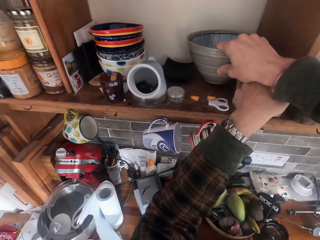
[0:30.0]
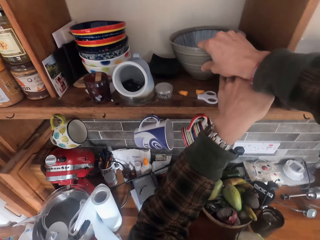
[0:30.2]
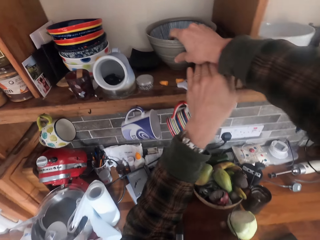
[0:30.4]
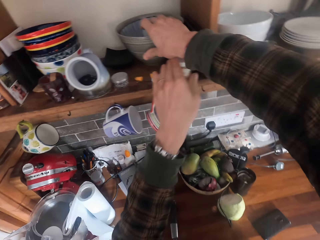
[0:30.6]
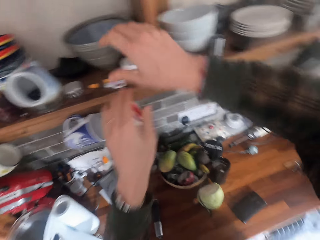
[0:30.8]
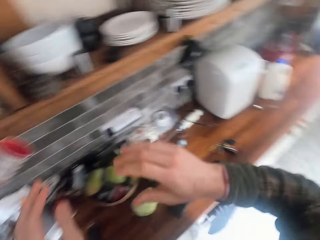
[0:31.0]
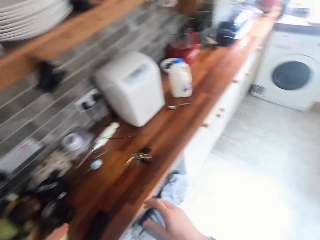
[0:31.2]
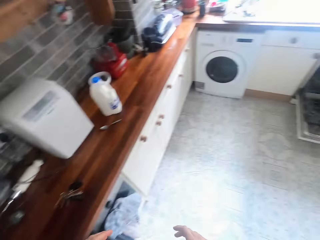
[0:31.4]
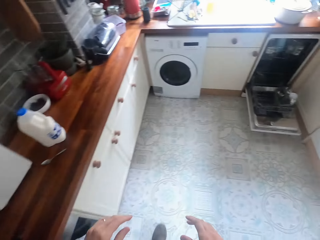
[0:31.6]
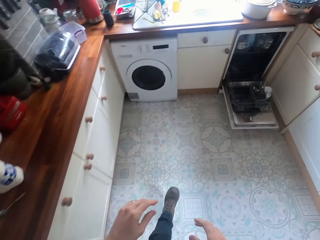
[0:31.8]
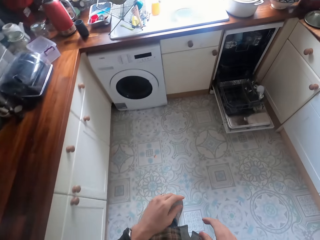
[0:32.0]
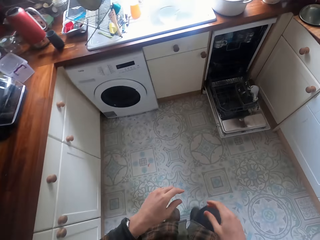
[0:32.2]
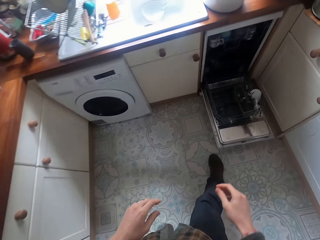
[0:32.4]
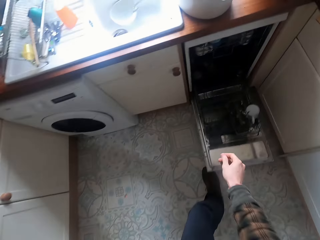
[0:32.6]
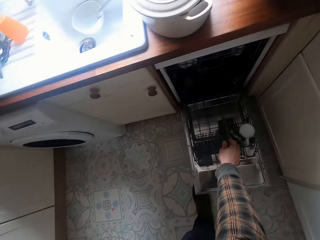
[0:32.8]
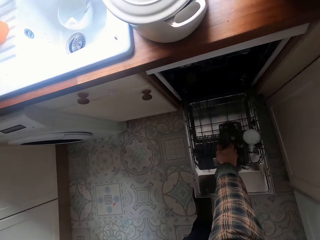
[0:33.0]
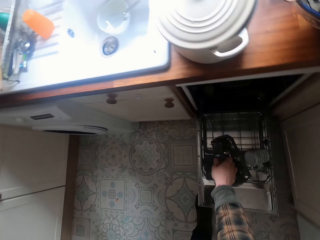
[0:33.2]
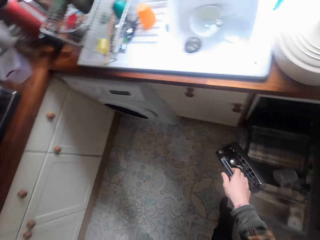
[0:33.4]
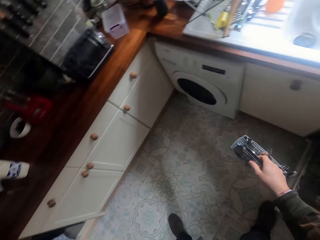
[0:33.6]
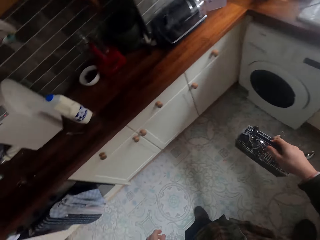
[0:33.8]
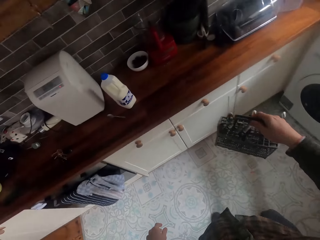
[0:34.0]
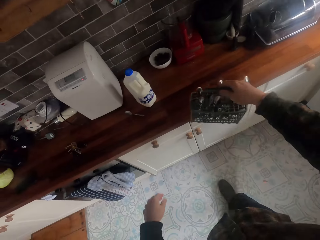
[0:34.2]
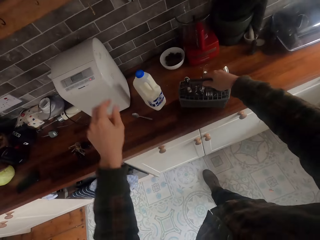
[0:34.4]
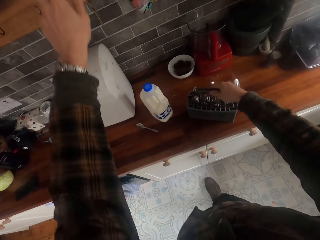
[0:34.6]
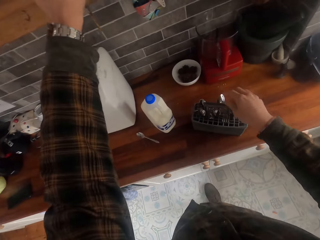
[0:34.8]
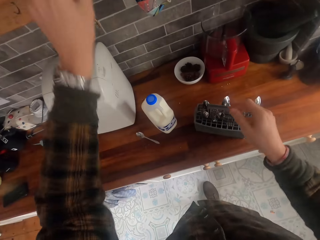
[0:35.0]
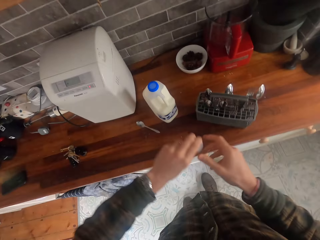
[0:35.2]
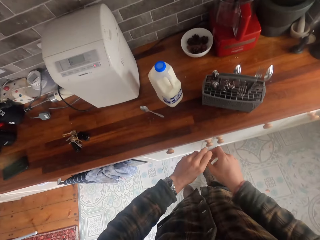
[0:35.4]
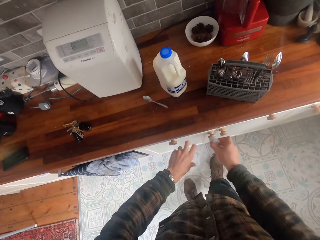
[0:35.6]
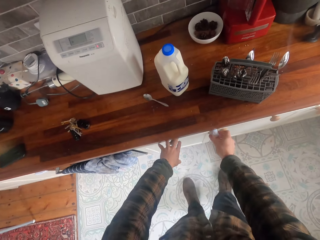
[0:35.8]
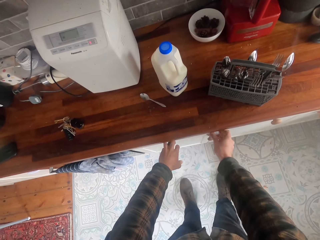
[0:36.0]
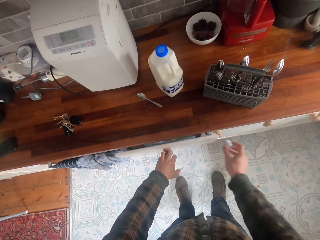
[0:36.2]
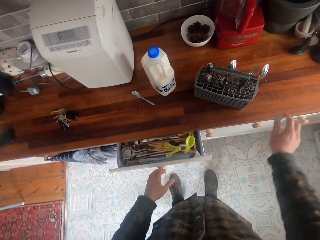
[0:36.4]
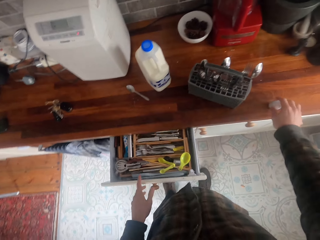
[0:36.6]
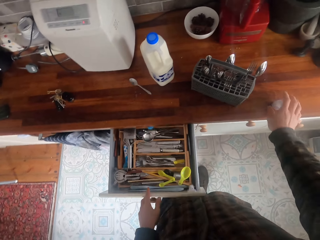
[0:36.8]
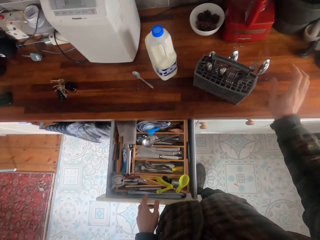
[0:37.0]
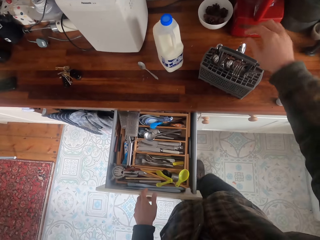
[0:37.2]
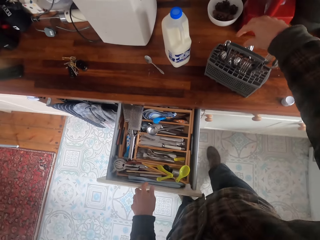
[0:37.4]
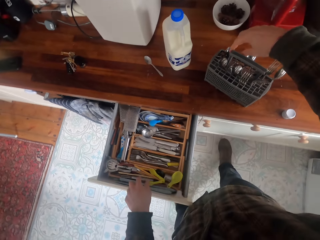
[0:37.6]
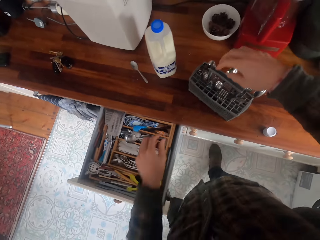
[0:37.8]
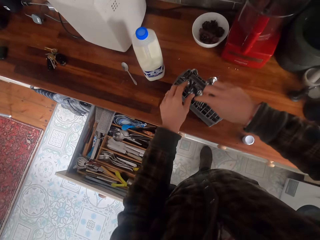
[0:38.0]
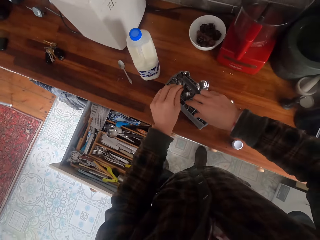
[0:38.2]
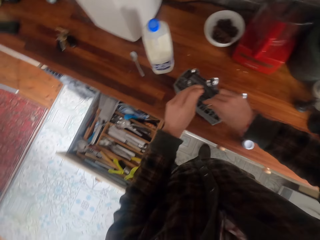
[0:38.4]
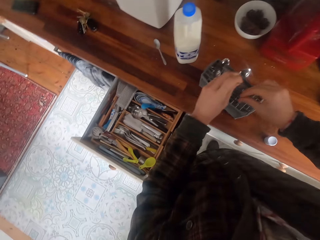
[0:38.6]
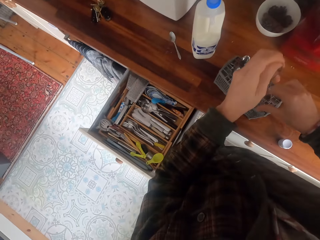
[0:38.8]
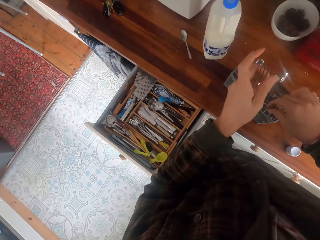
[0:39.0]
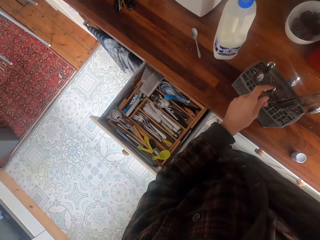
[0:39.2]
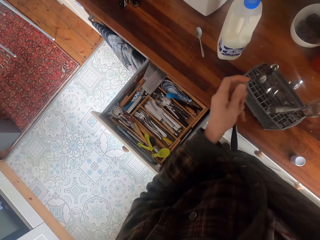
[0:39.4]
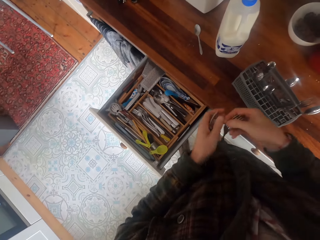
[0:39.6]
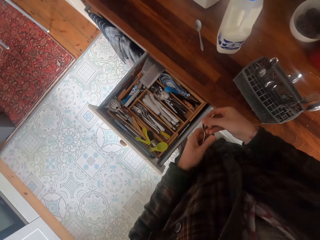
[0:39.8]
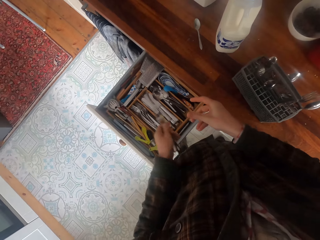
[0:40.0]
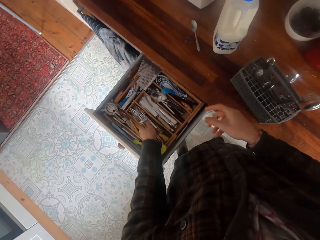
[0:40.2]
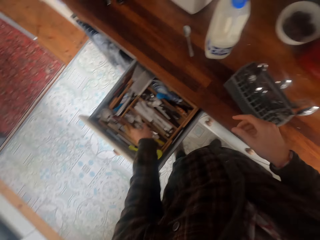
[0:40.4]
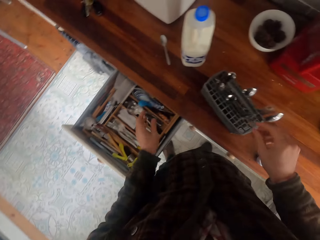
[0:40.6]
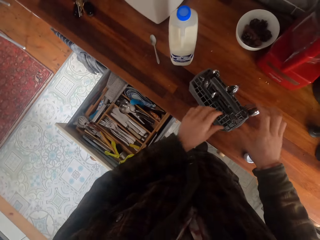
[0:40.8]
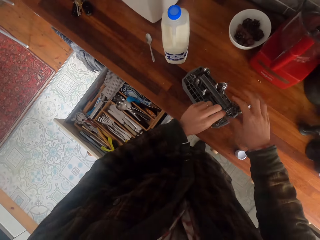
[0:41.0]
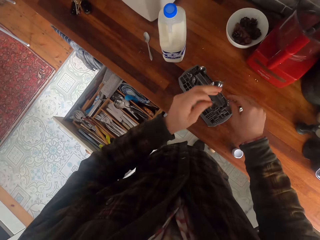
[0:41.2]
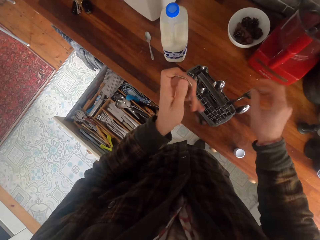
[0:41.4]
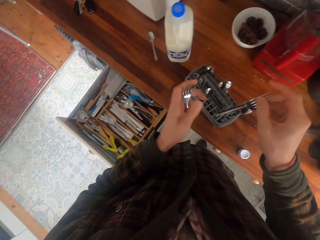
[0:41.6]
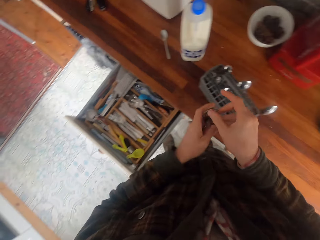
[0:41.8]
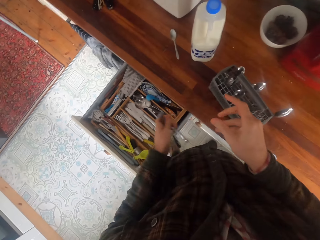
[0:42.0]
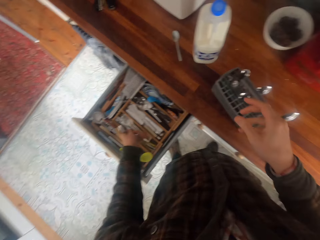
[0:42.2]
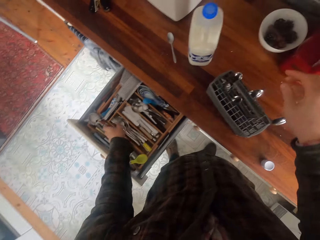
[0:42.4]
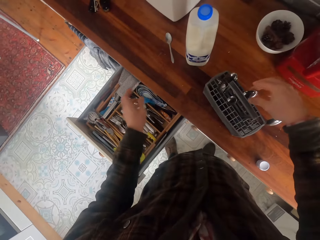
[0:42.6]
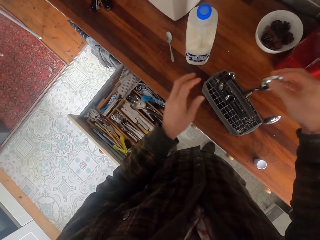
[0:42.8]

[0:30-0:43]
The camera wearer walks across the kitchen. They pick up the spoon rack. They open the kitchen drawer. They arrange spoons in the drawer. They pick up spoons from the cutlery holder and put the spoon in the drawer. They pick up spoons from the cutlery holder and put the spoon in the drawer.

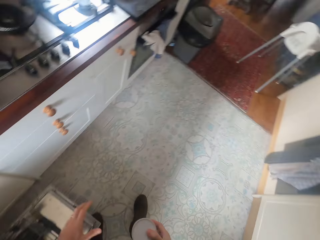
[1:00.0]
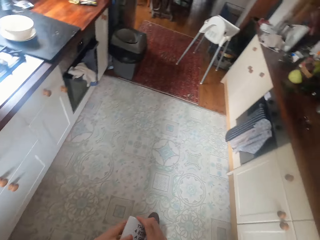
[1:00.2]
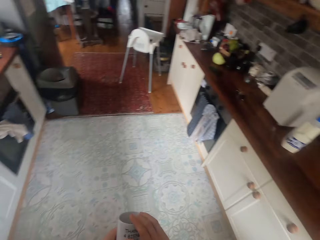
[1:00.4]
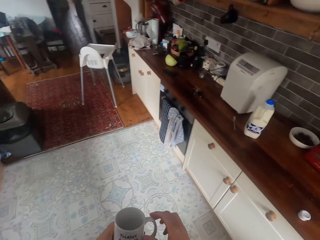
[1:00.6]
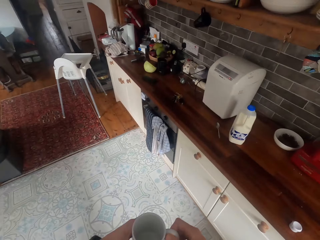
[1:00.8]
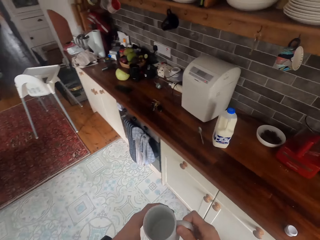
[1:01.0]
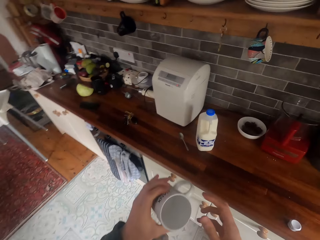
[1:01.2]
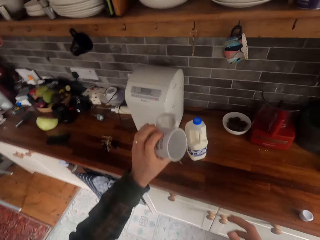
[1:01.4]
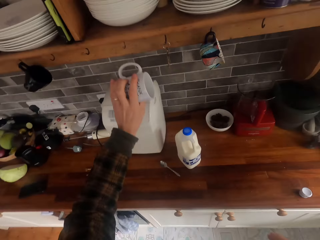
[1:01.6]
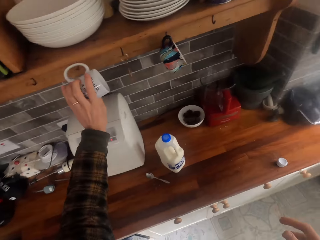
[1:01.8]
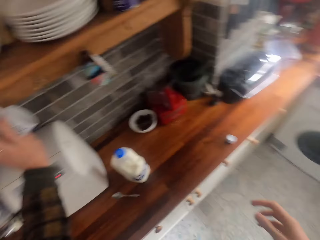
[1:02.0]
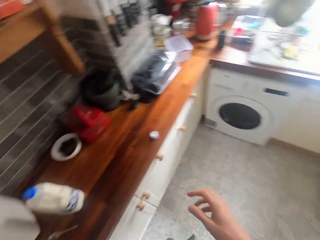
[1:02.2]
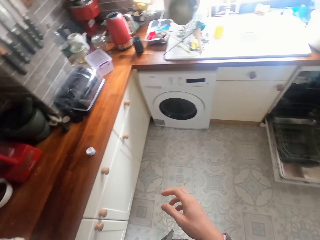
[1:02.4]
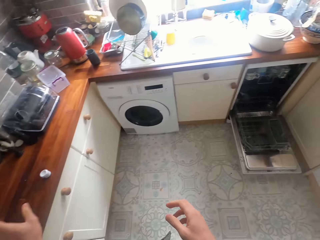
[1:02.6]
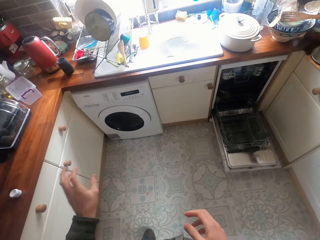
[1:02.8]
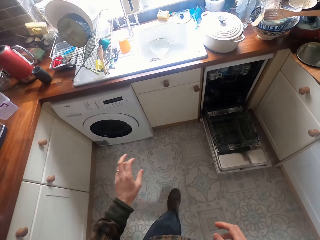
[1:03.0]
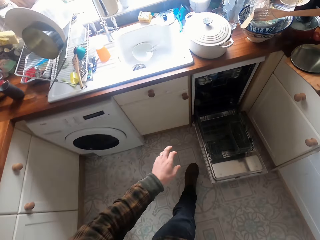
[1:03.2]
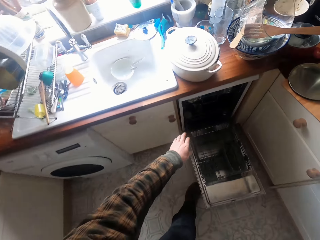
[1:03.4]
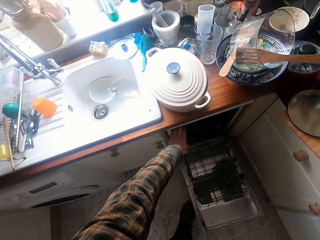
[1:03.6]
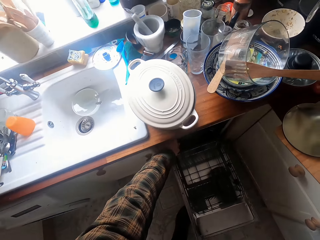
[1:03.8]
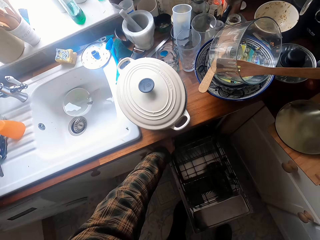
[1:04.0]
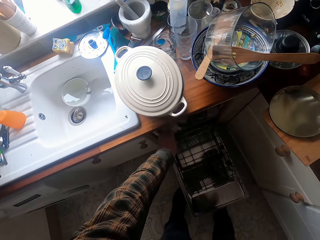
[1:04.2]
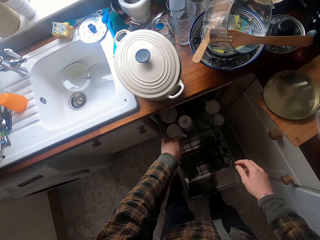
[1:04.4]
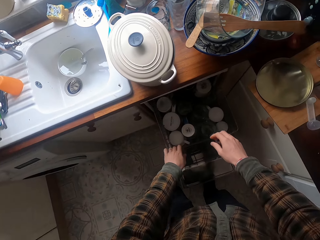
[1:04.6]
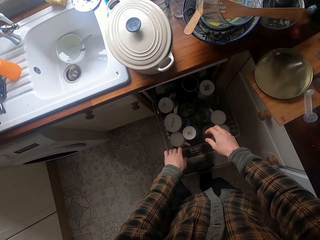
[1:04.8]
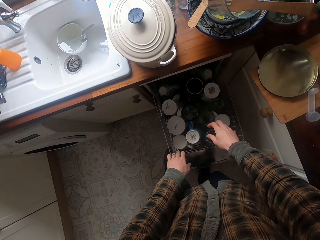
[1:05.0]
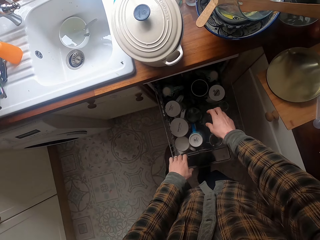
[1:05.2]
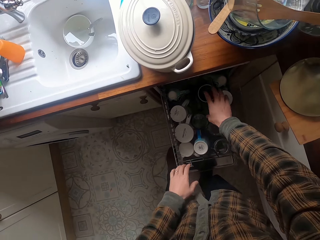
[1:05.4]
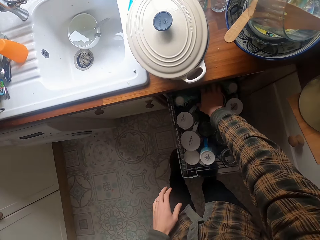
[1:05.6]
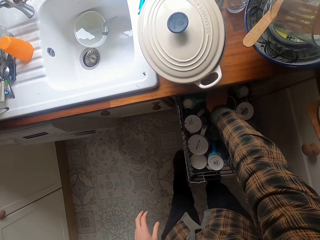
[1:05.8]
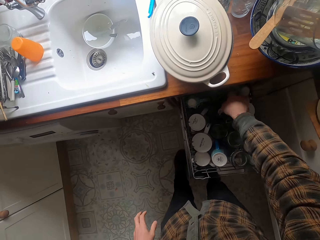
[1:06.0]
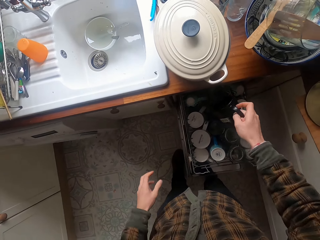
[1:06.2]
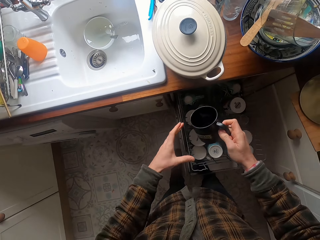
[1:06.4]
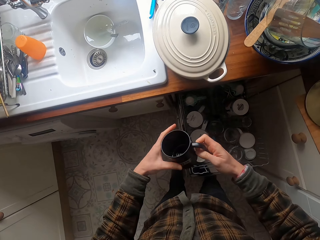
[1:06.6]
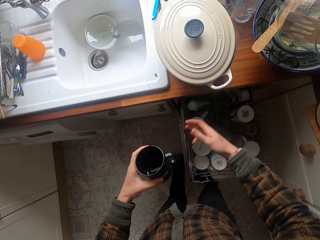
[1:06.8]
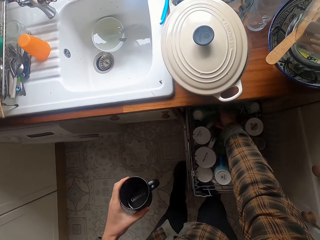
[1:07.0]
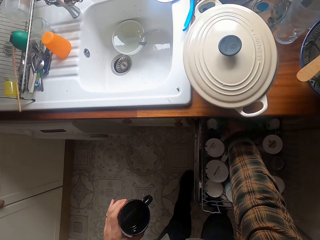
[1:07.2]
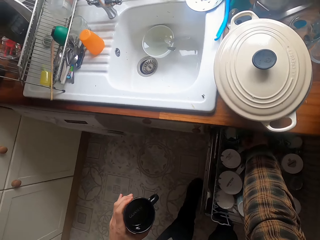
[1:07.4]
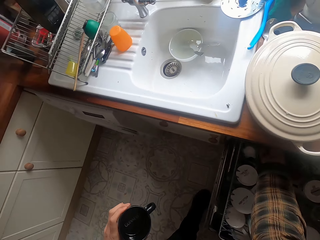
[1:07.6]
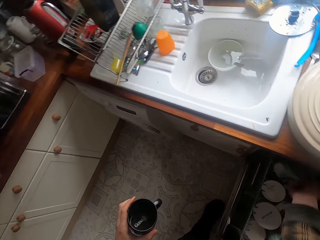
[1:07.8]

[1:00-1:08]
The camera wearer walks across the kitchen. They put a cup in the hook. They open the dishwasher and pull the dishwasher rack. They remove mugs from the dishwasher.
